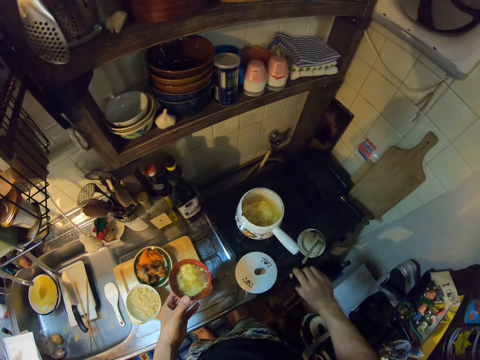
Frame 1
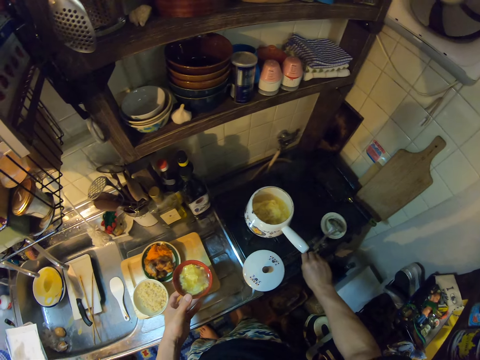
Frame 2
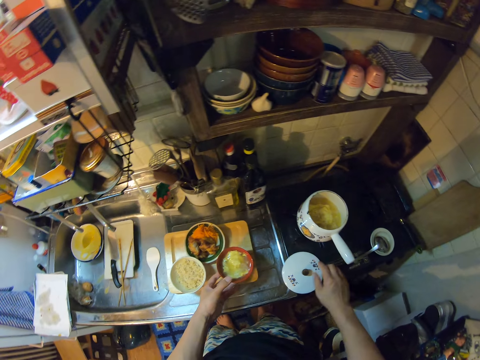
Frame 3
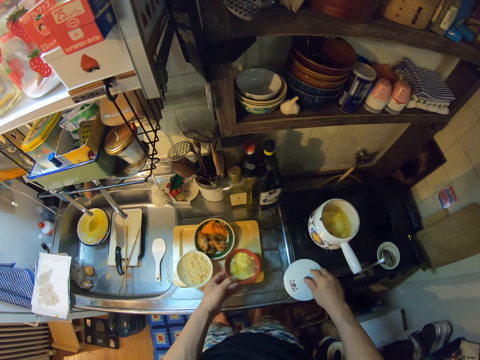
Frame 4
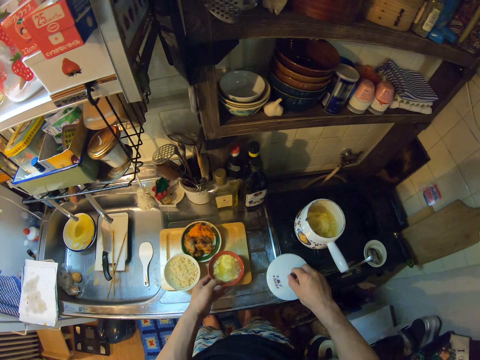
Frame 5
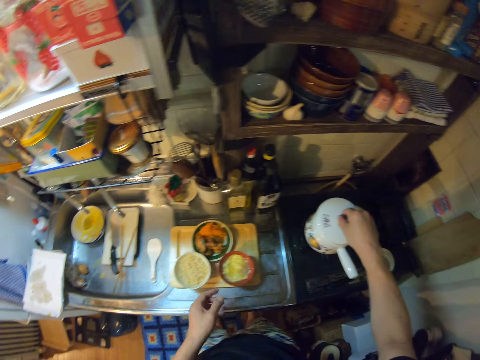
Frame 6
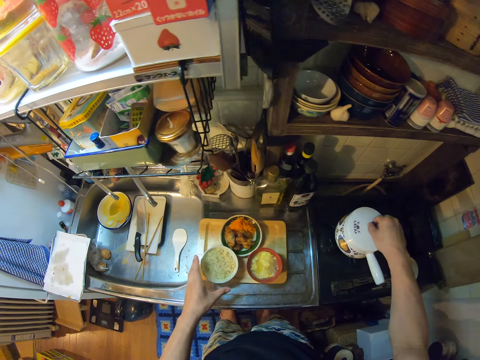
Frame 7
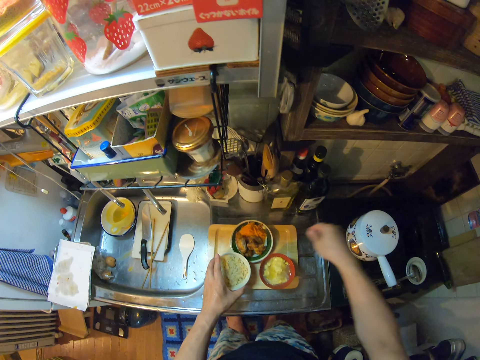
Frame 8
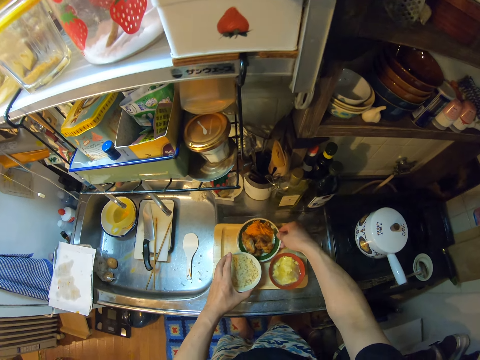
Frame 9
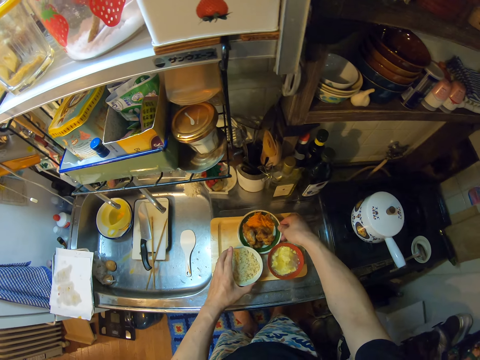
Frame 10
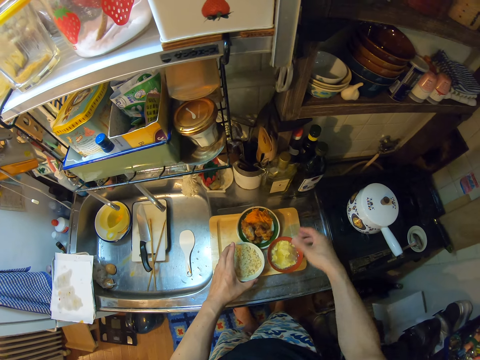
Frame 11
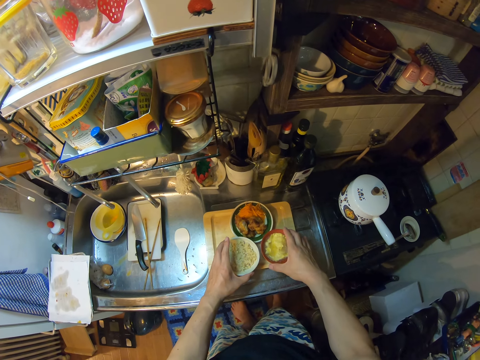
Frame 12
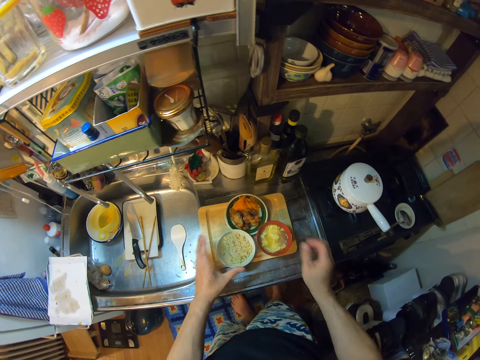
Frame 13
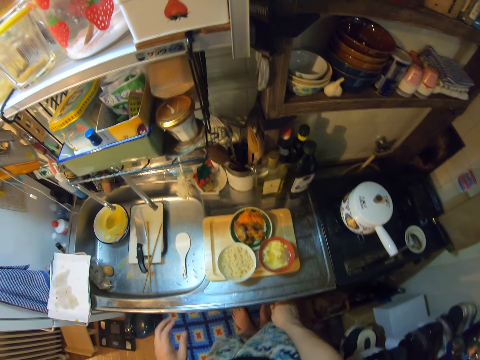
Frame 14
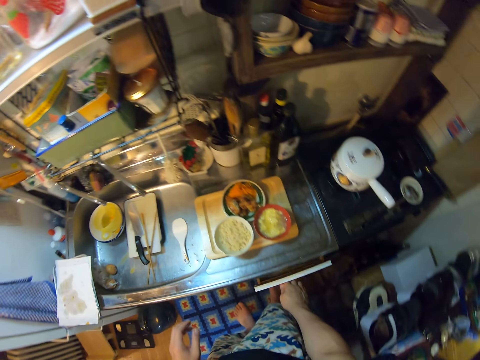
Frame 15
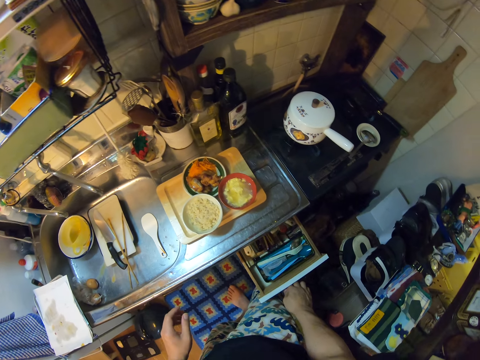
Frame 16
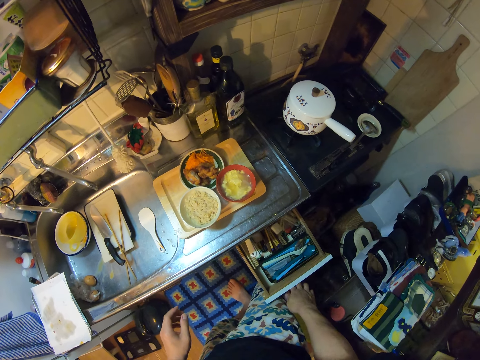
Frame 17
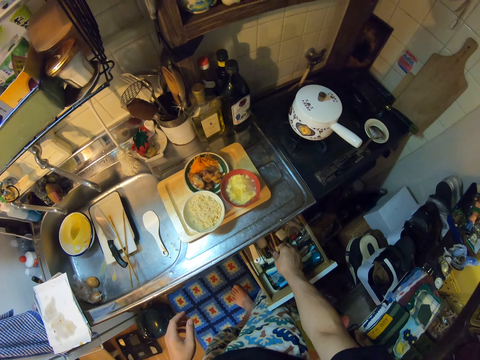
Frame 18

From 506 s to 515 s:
The camera wearer drops the plate on the tray on the sink. She picks the cooking pot lid. She covers the pot with the lid. She aligns the plate and the bowls. She moves the plate on the tray on the sink. She draws out the cabinet drawer with her right hand.

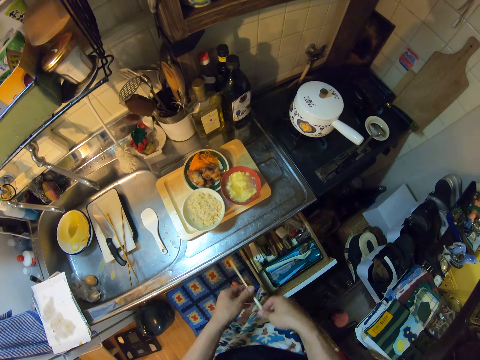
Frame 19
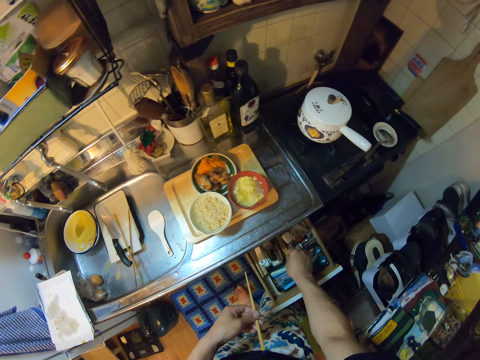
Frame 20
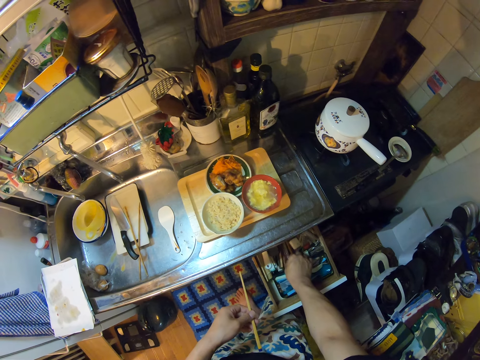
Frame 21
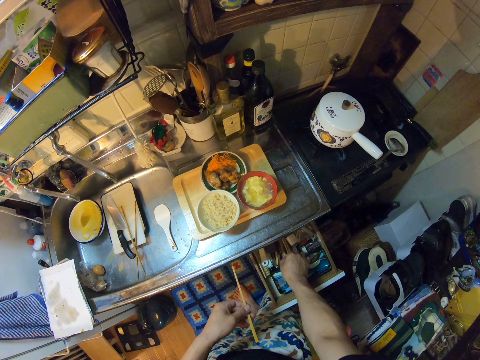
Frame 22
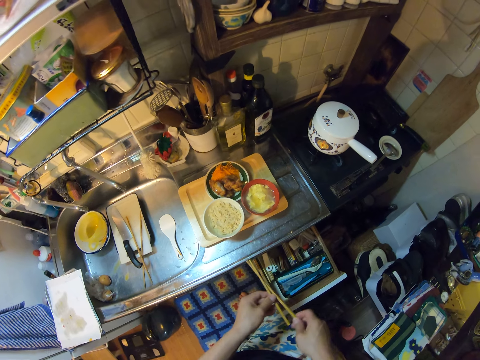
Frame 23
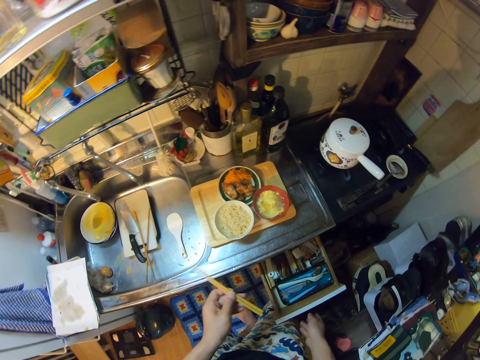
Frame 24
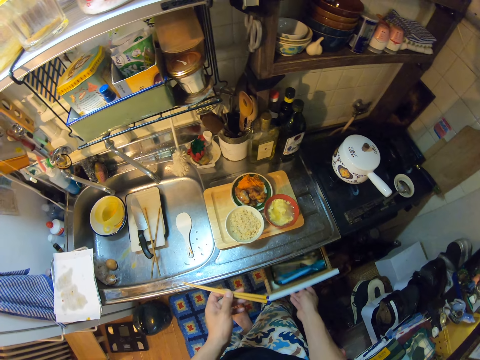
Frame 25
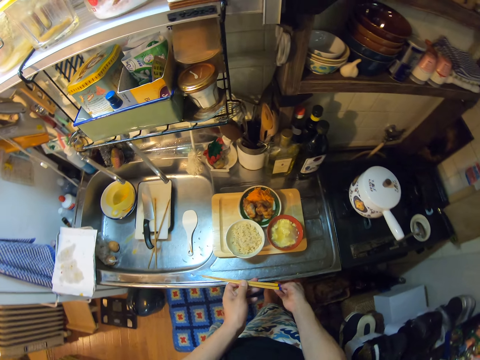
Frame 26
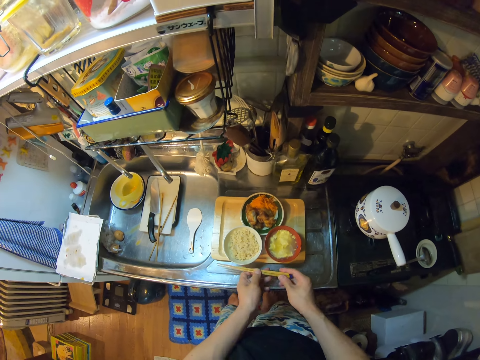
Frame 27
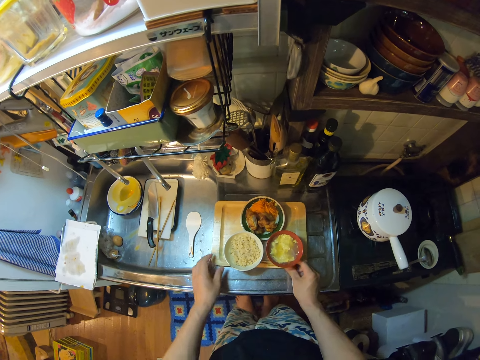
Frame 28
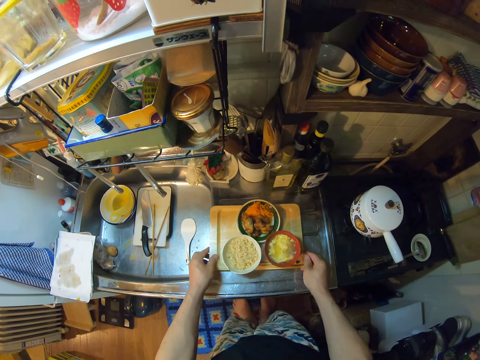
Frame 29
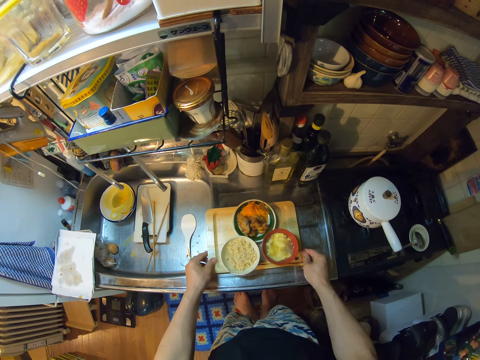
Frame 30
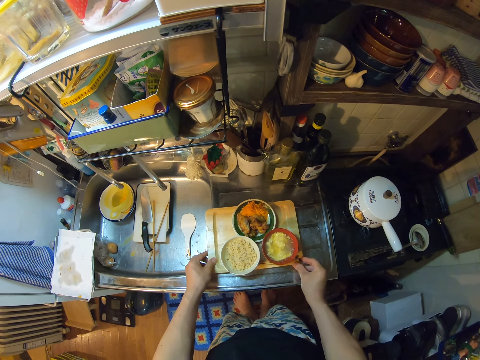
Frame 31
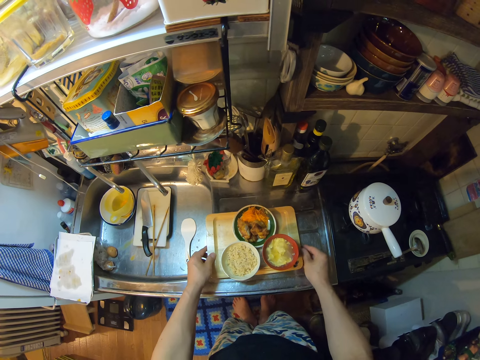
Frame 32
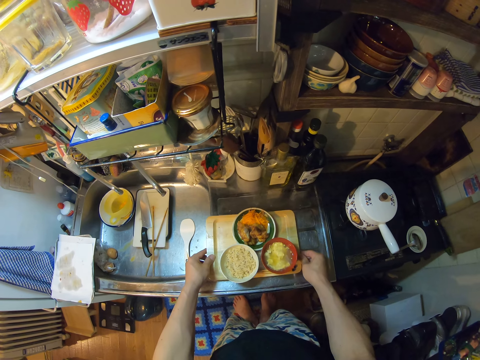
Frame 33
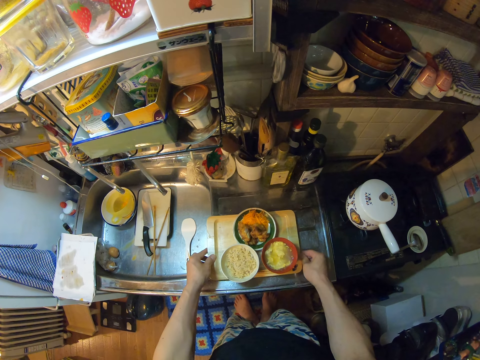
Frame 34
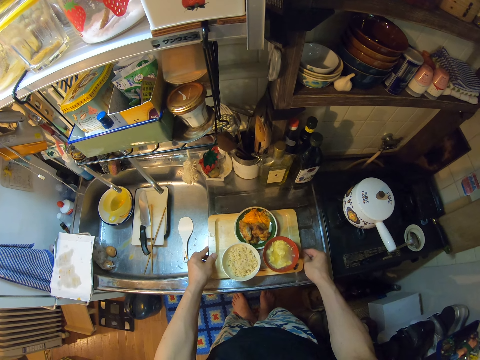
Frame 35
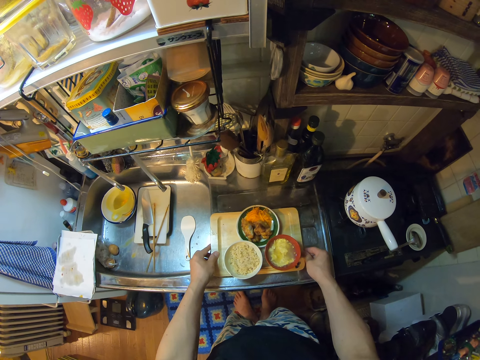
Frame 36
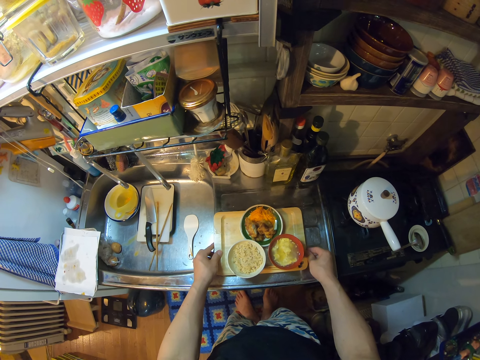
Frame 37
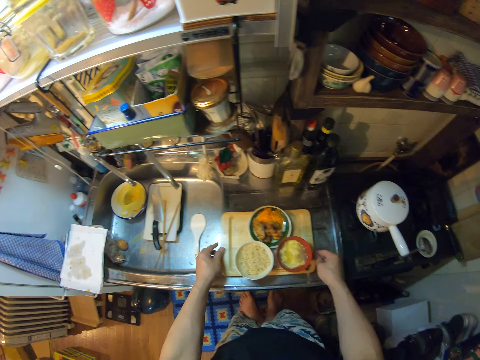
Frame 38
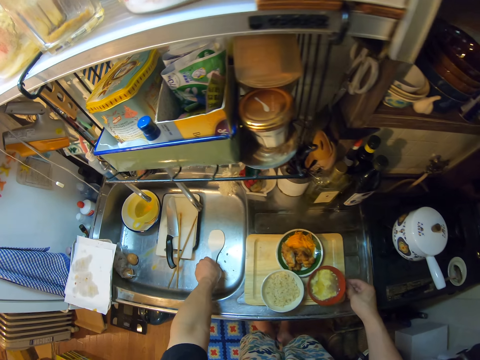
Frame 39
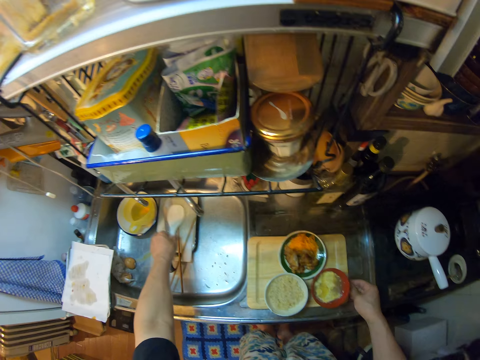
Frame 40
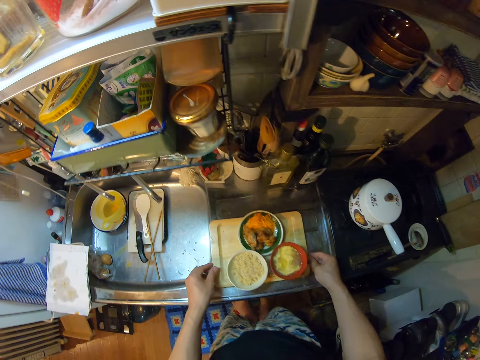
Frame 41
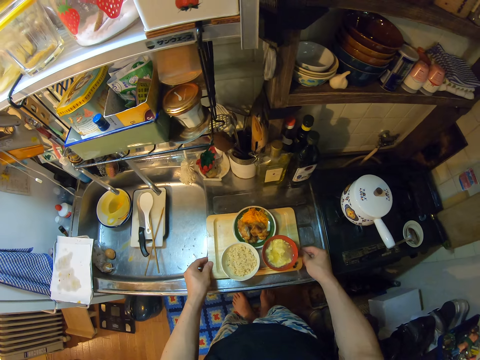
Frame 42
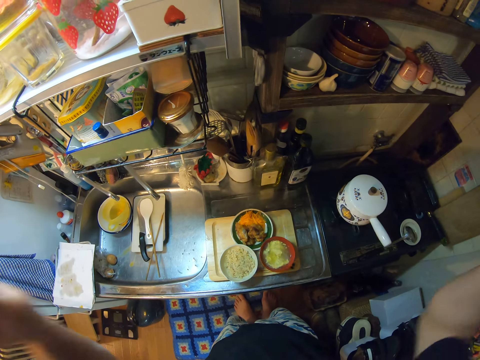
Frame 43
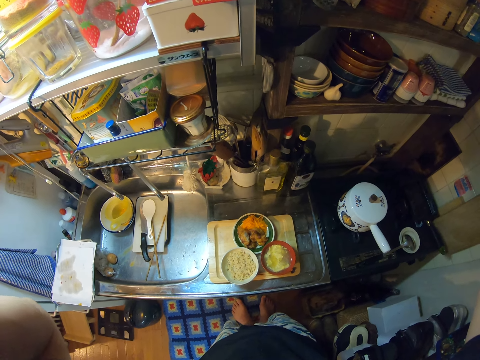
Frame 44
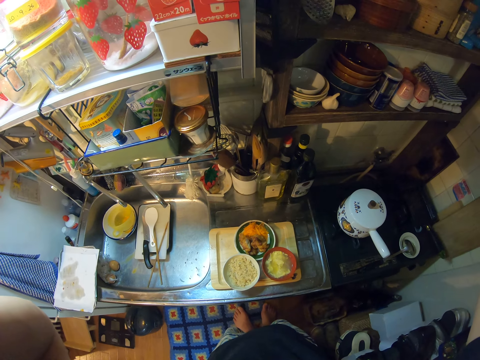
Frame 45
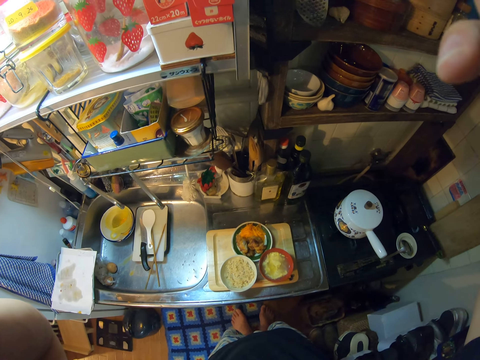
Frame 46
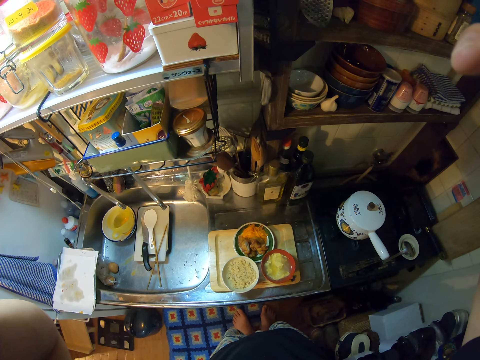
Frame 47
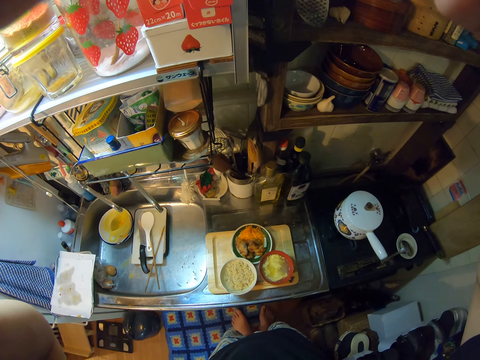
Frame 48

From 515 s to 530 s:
The camera wearer picks some chopsticks from the drawer with her right hand. She passes the chopstick to the left hand. She picks a chopstick. She switches the chopsticks to her left hand. She closes the cabinet drawer. She passes the chopstick to the right hand. She drops the chopsticks on the tray on the sink. She moves the tray. She aligns the chopsticks. She moves the tray. She picks a serving spoon. She places the serving spoon on the plastic chopping board. She moves the spoon in the sink. She holds the tray with both hands. She fixes the camera. She touches the camera.
